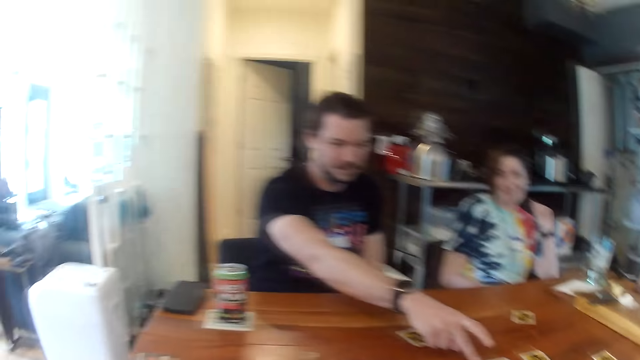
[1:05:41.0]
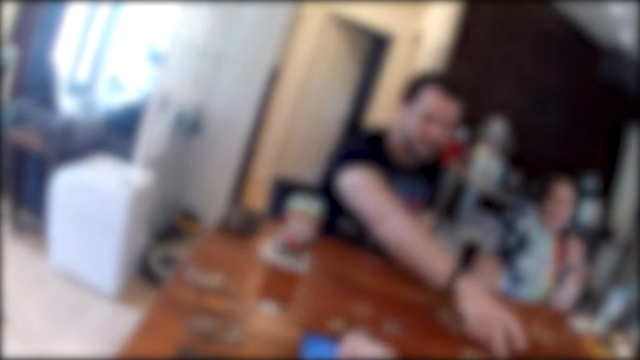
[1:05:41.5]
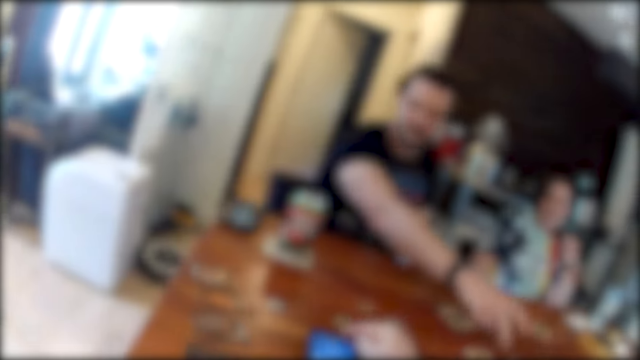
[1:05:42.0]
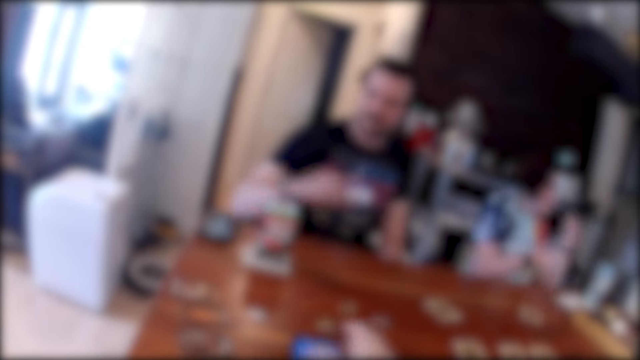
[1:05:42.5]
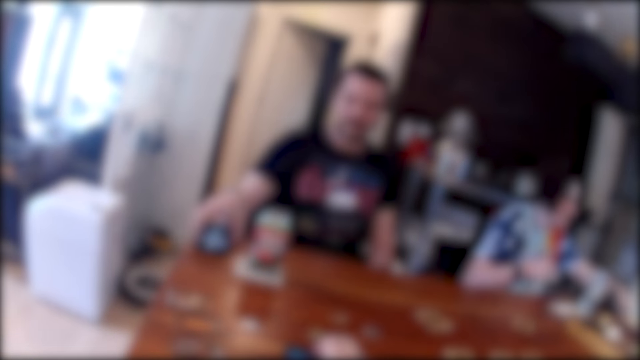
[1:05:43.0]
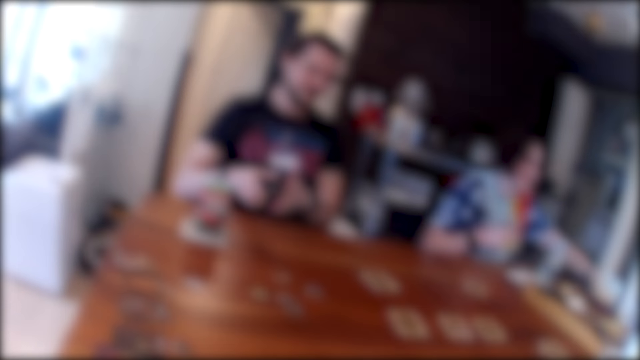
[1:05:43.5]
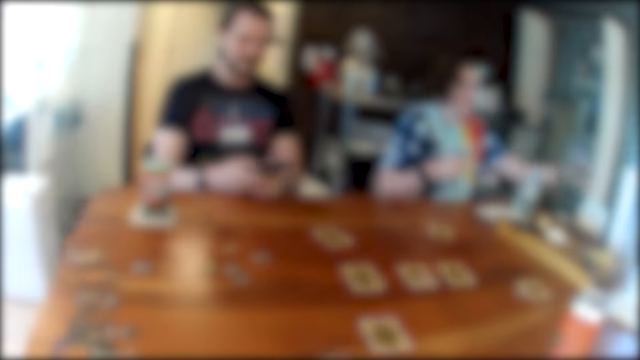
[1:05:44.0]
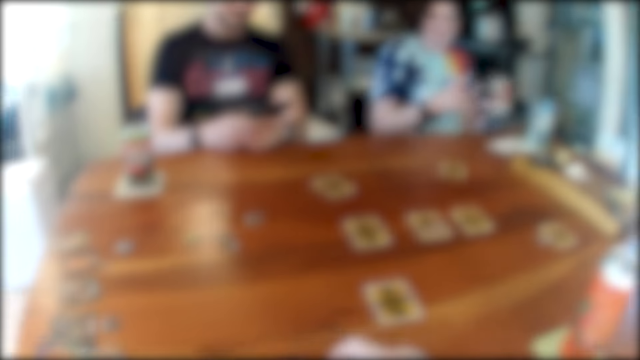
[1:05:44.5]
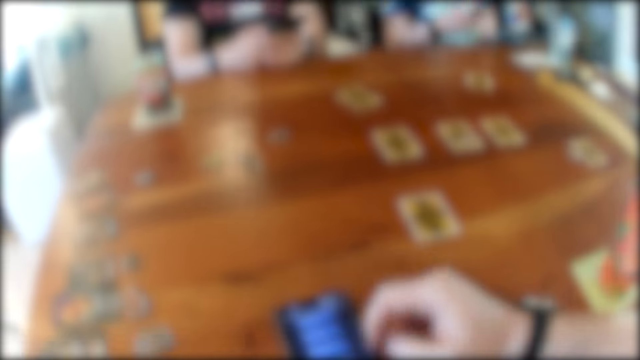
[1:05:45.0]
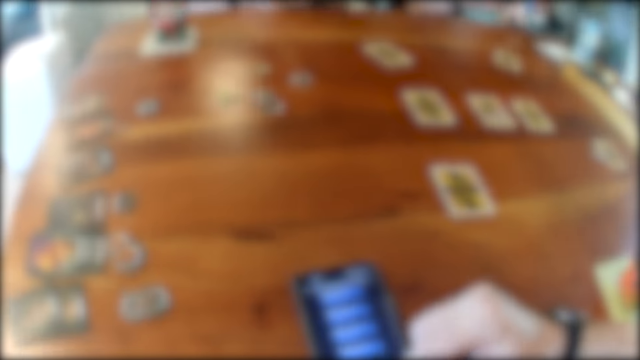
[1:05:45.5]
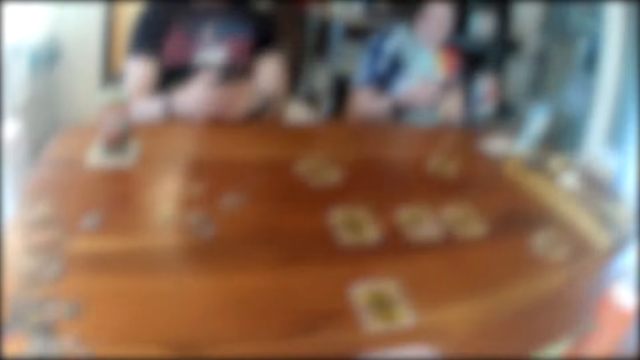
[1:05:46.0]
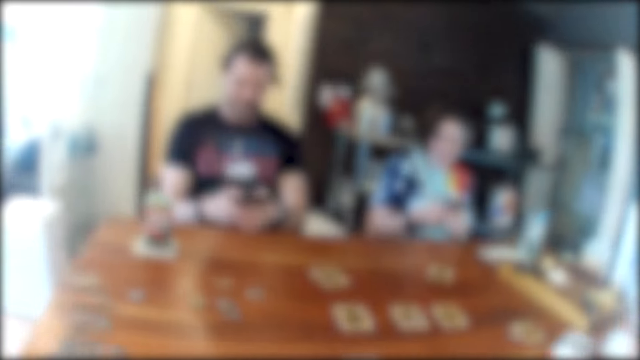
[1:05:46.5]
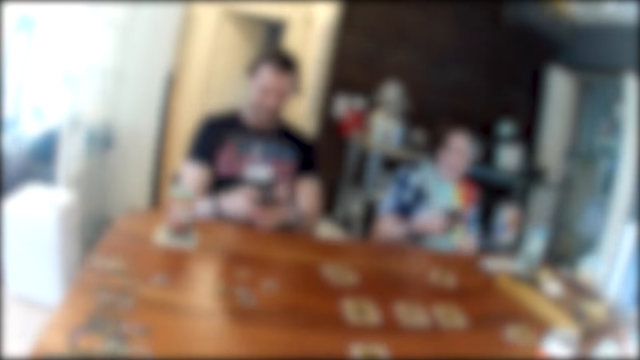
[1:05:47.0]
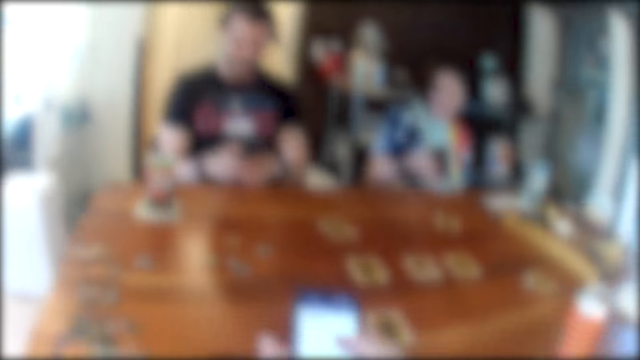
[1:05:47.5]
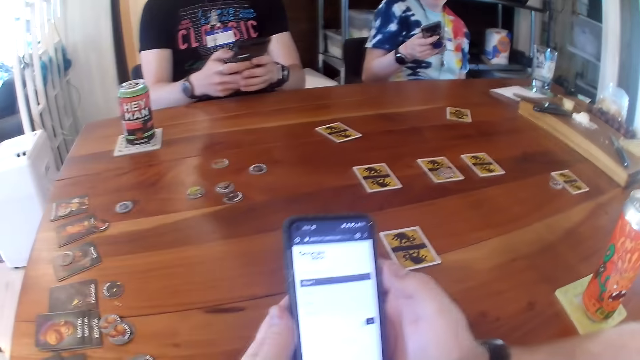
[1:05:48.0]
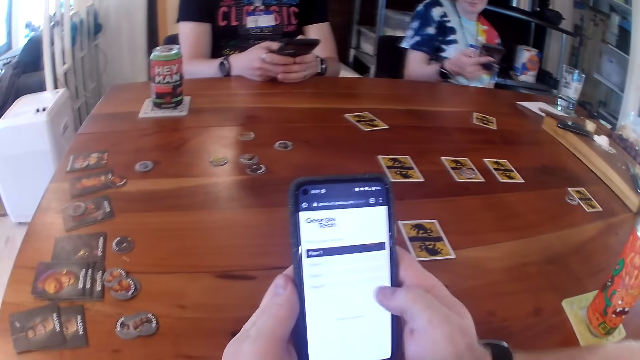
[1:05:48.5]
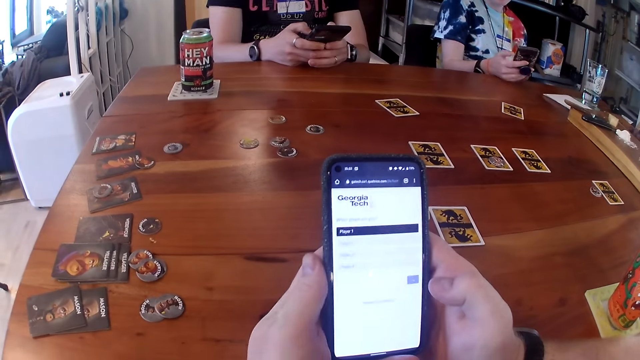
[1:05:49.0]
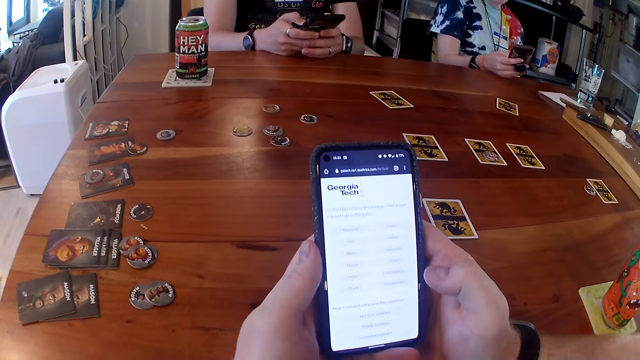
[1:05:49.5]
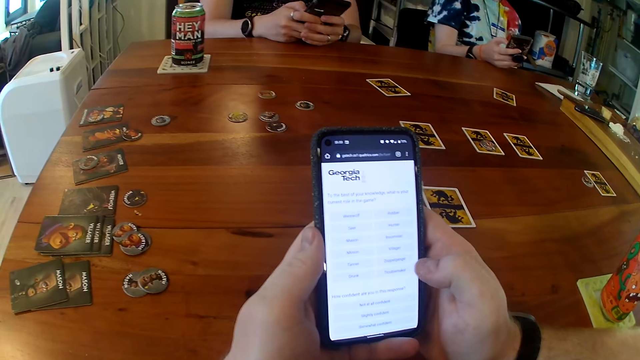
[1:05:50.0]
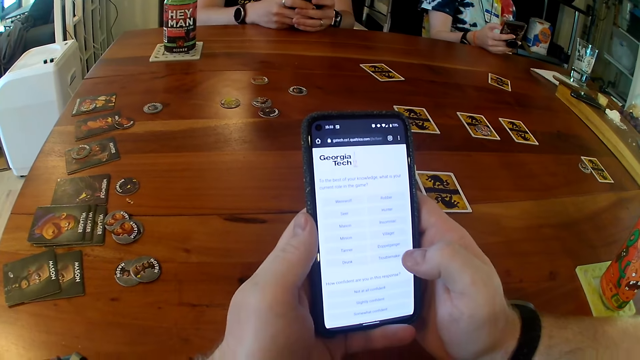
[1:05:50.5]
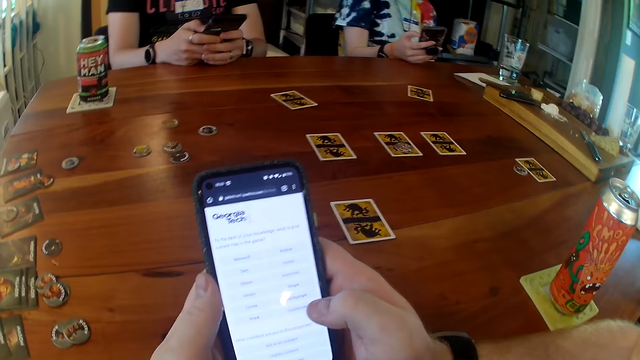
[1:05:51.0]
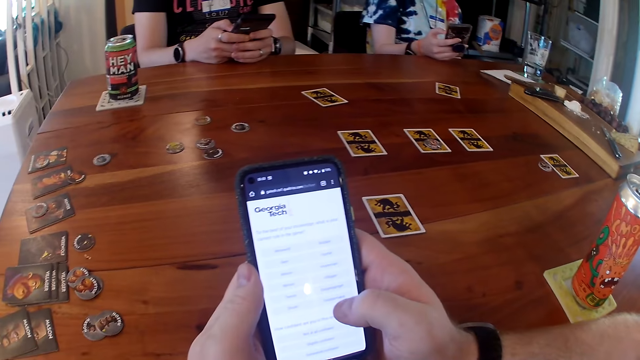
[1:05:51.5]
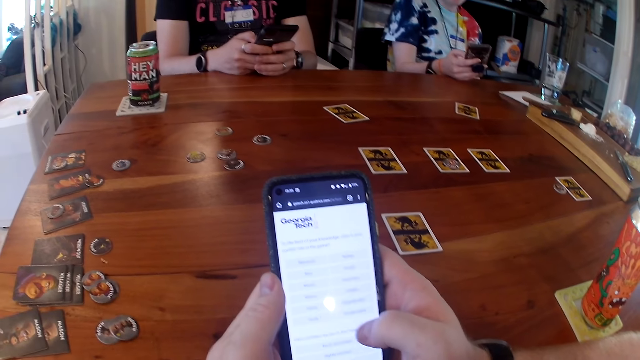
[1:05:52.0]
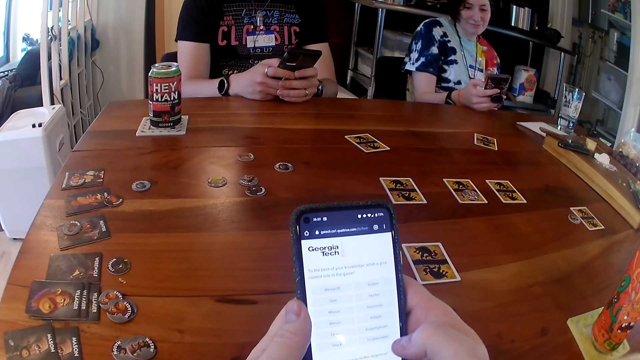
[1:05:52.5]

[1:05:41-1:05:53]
A man picks up his phone with his left hand. A woman picks up her phone with her left hand. The man operates his phone with his hands. The camera wearer operates his phone with his right hand. The woman operates her phone with her hands. The camera wearer operates his phone with his hands.

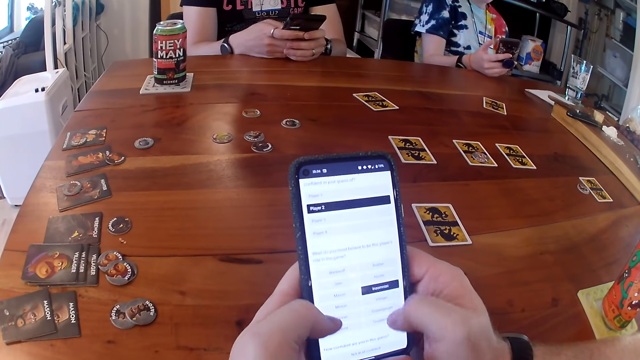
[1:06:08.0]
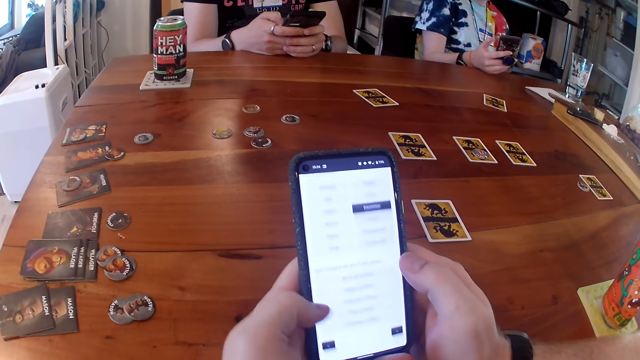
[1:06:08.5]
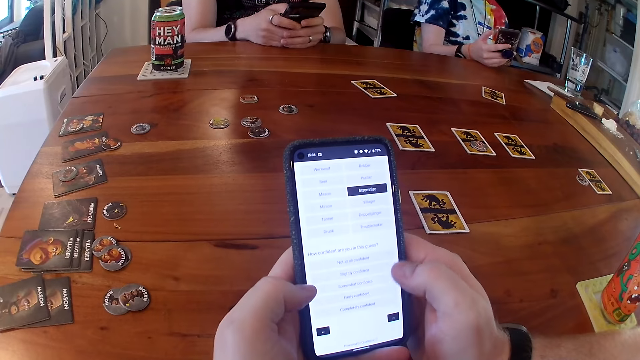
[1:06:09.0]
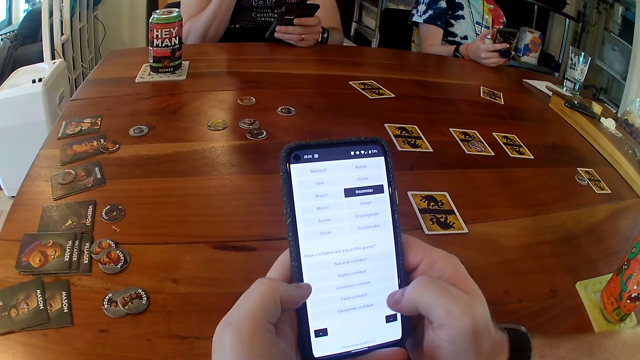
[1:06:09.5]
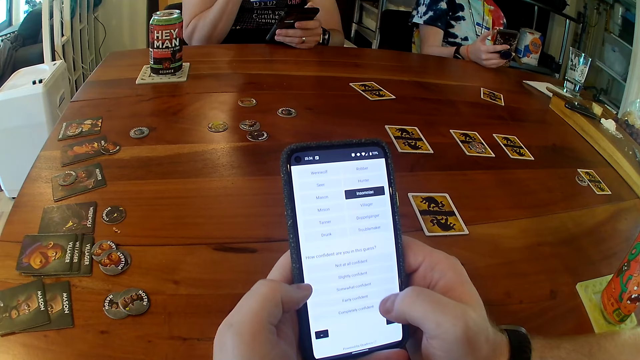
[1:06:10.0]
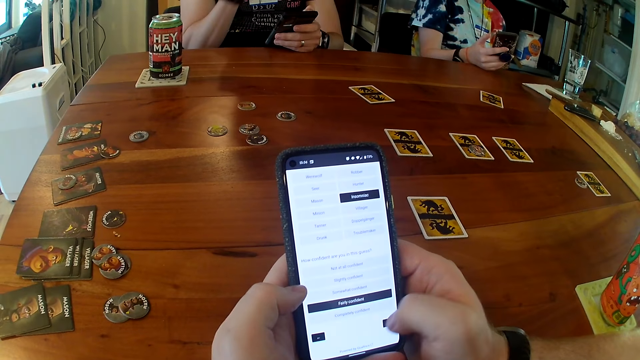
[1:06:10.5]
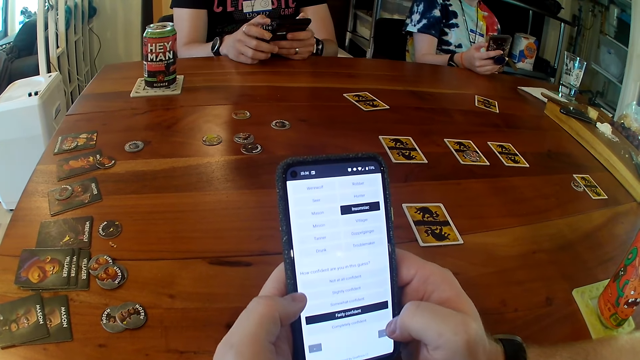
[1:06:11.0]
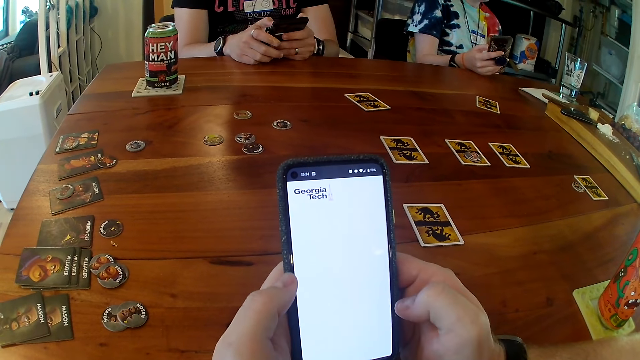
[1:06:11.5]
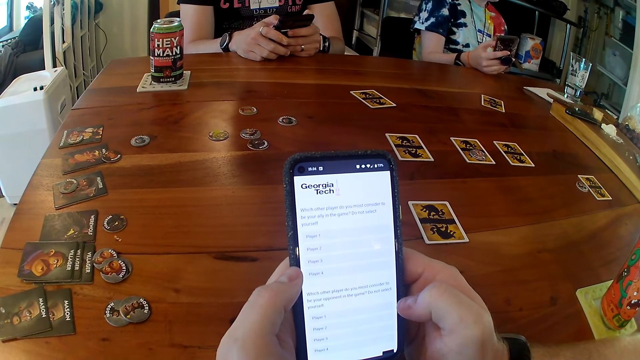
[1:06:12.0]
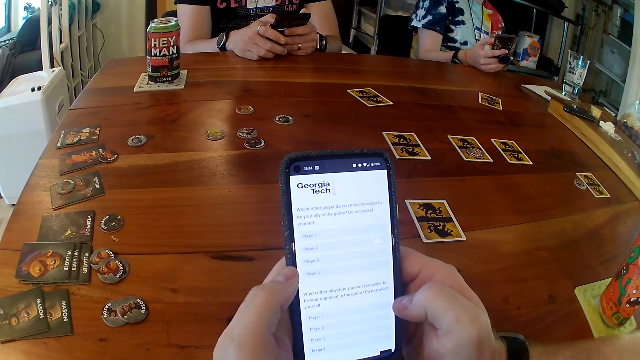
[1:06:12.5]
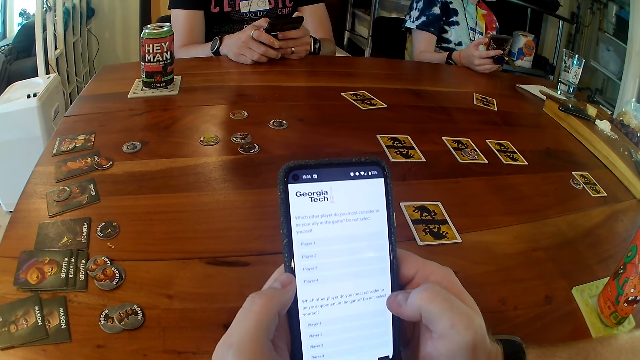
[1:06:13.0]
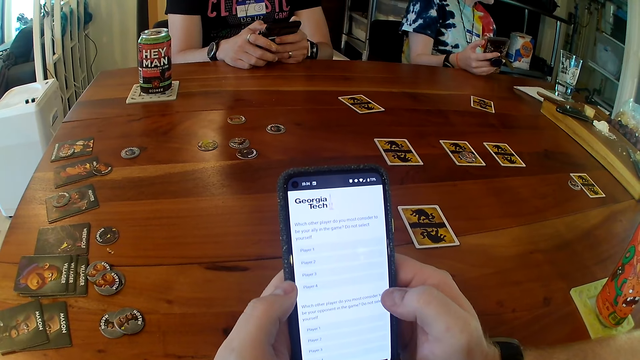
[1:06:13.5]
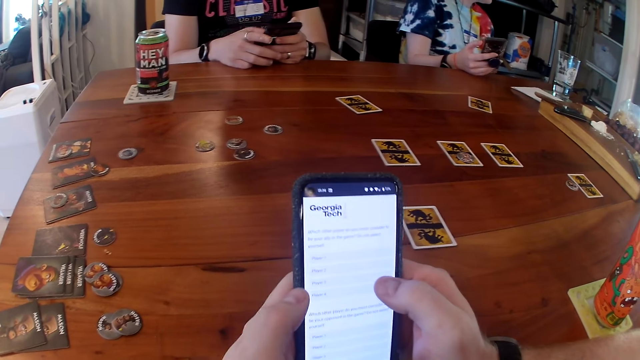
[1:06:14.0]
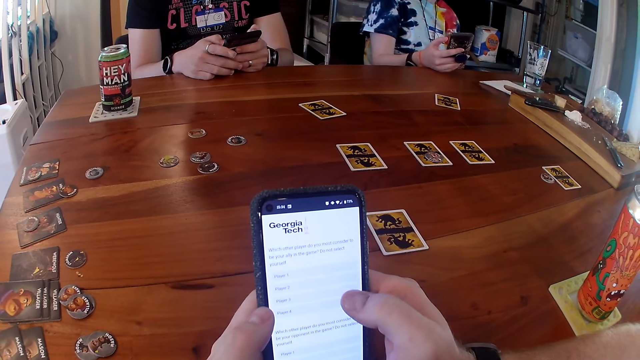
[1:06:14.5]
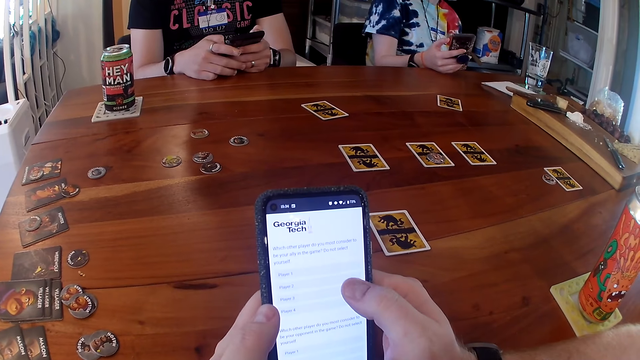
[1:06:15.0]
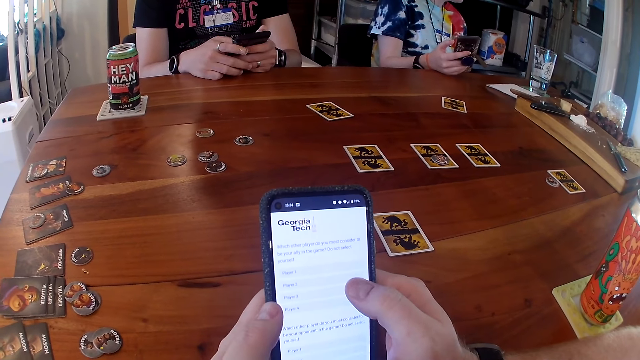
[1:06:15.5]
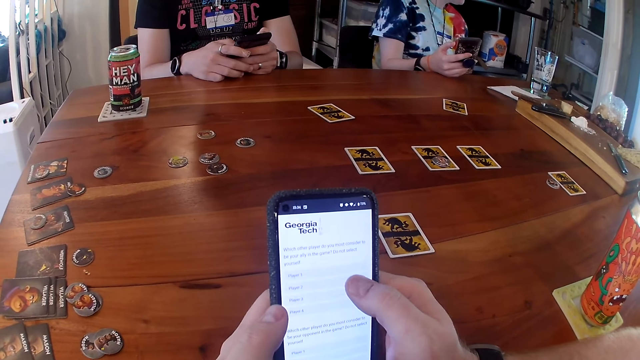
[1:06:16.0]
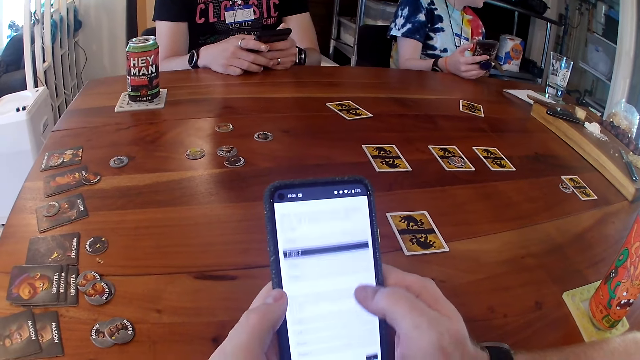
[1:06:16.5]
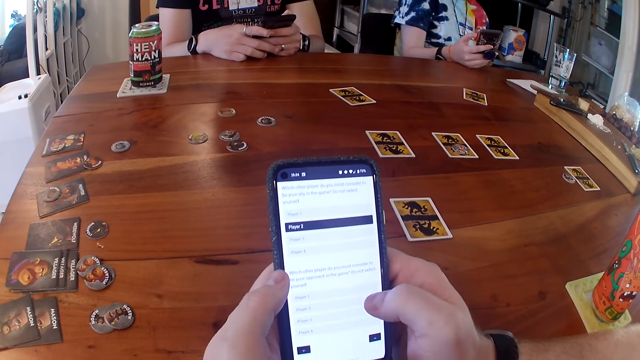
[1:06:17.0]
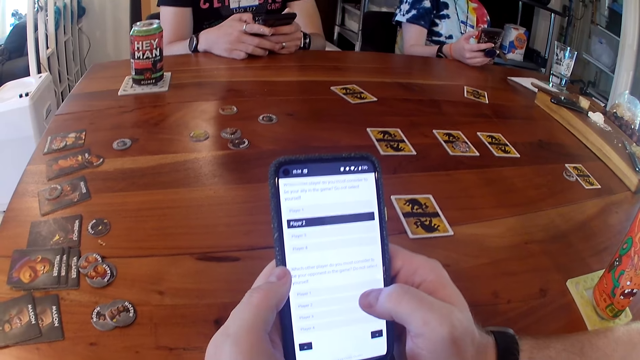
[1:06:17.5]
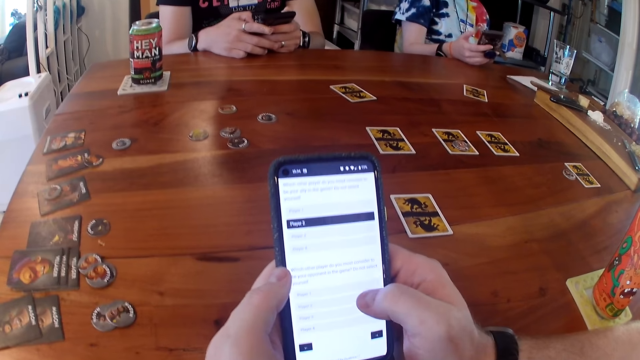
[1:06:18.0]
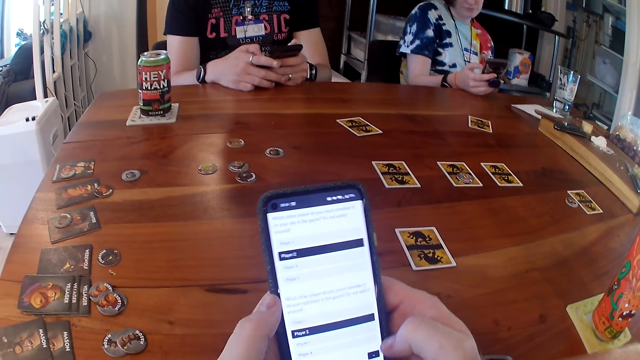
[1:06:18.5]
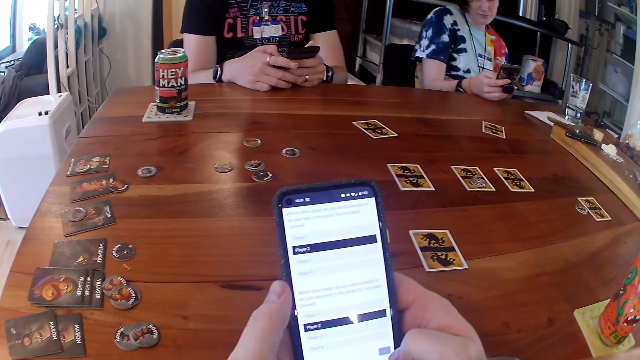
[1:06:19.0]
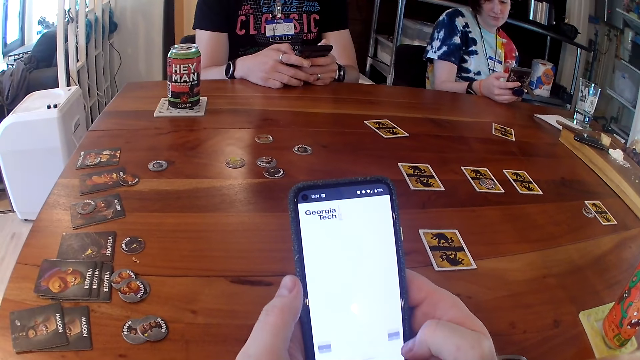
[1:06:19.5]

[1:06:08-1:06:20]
A man touches his face with his right hand. The man operates his phone with his hands.
